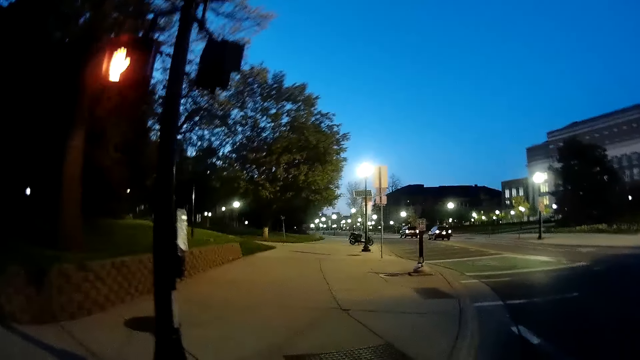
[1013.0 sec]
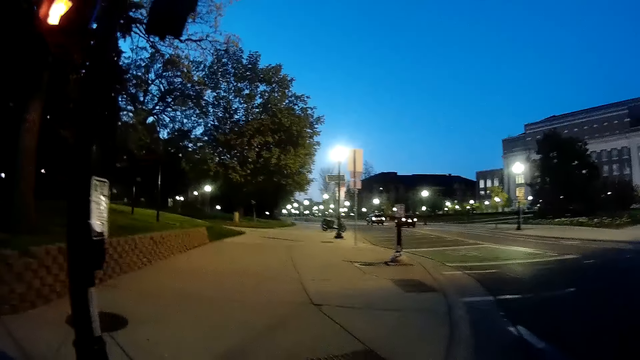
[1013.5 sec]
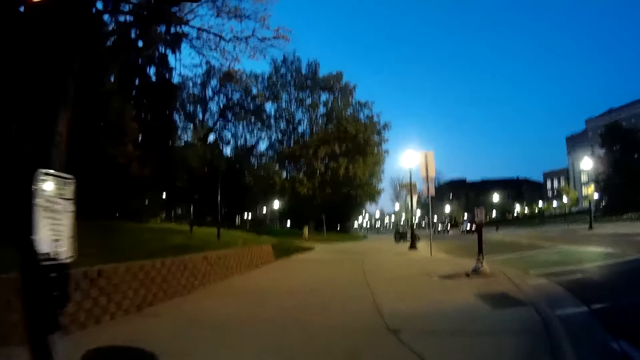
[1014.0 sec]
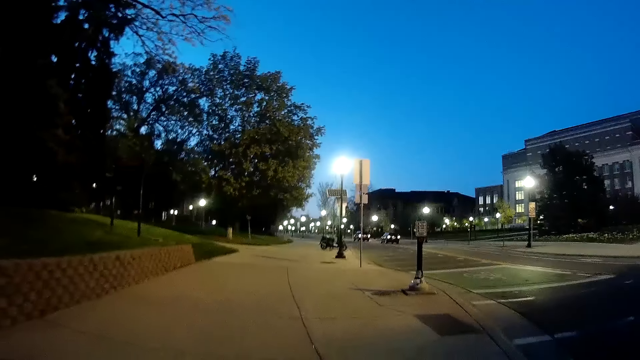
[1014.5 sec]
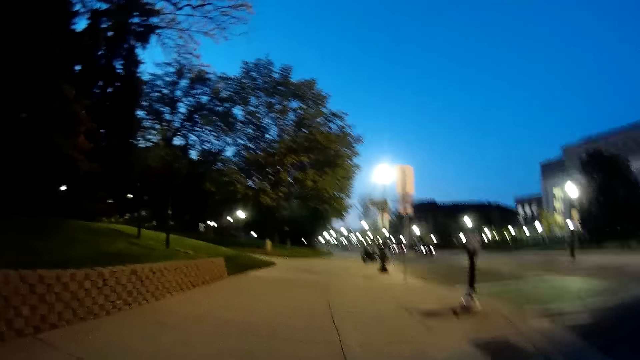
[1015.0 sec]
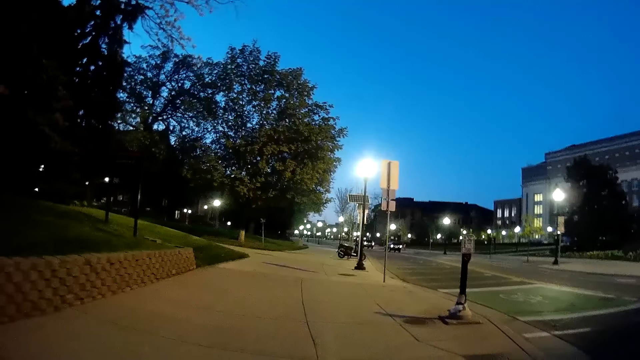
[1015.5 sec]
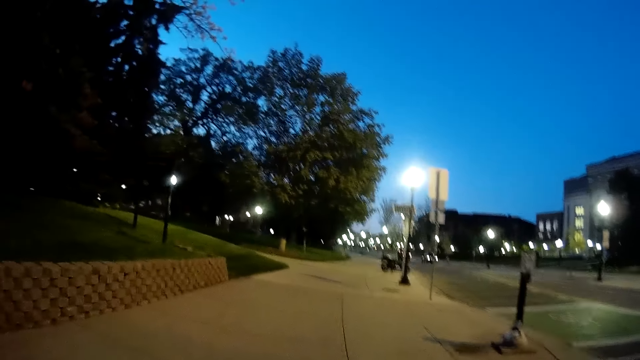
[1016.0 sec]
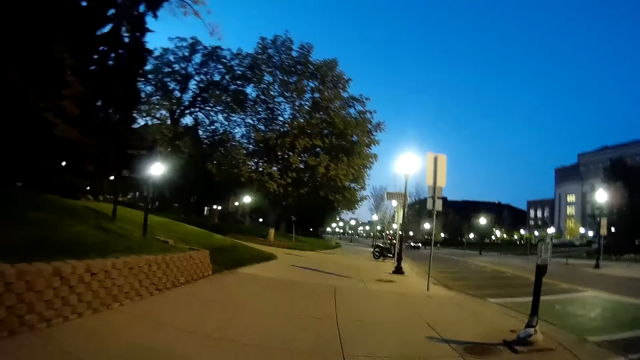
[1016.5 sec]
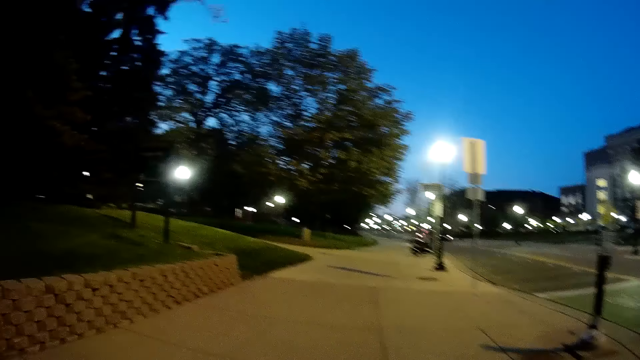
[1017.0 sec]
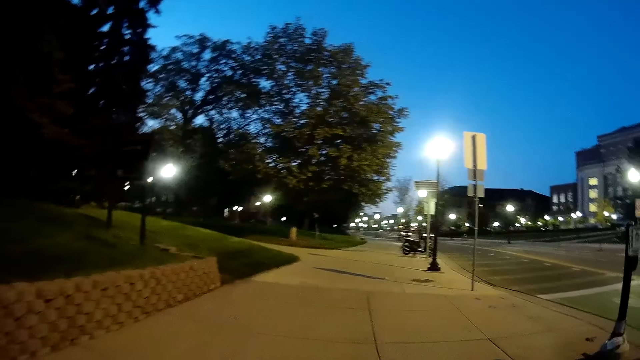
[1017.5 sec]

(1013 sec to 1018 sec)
The camera wearer walks on a sidewalk.

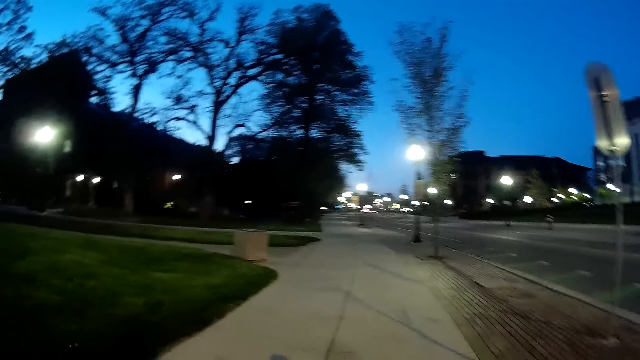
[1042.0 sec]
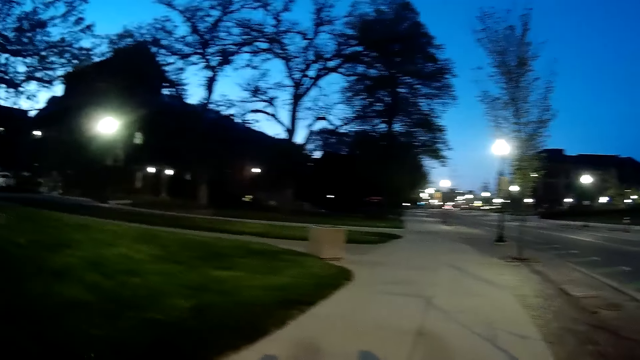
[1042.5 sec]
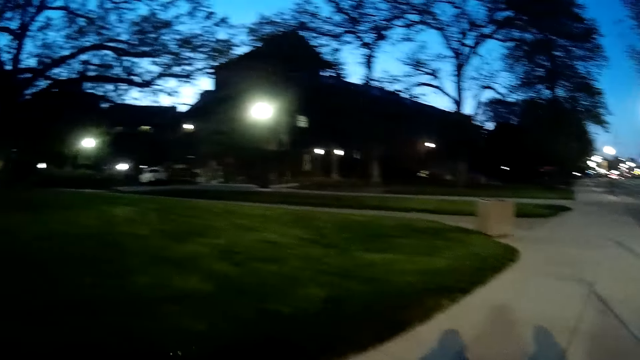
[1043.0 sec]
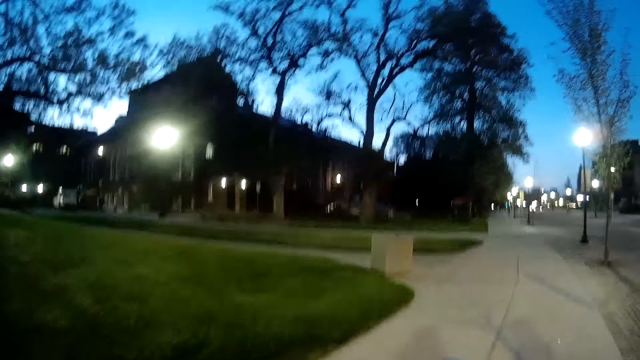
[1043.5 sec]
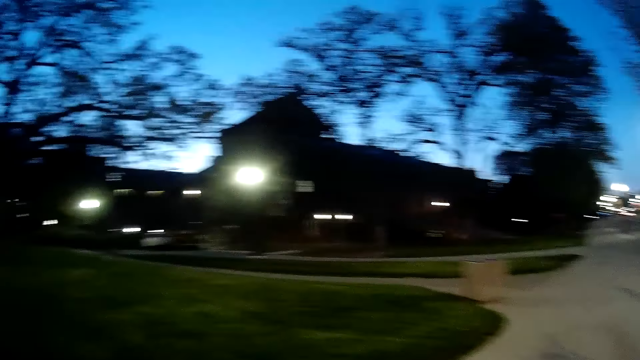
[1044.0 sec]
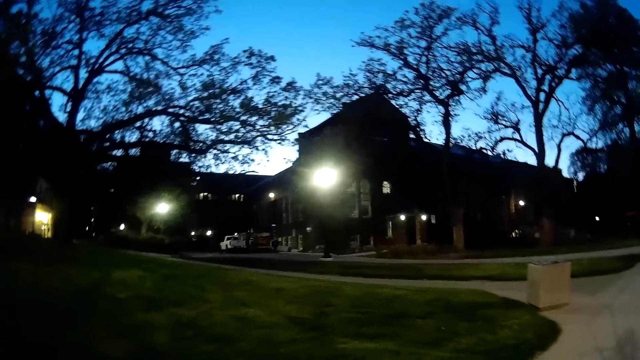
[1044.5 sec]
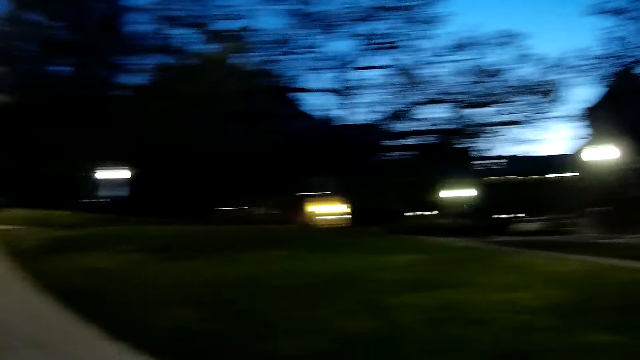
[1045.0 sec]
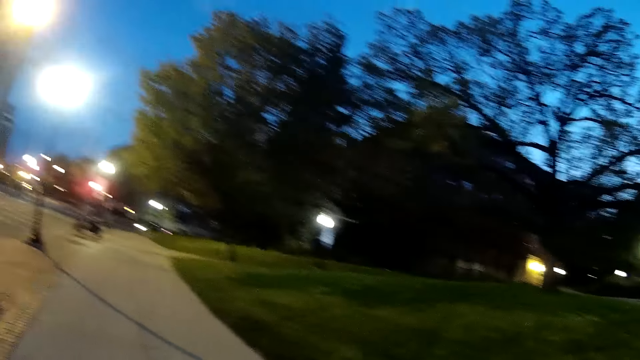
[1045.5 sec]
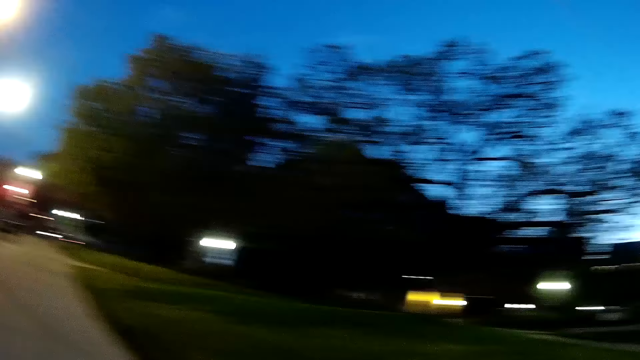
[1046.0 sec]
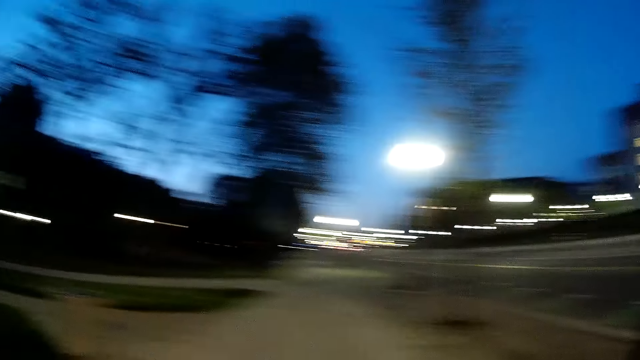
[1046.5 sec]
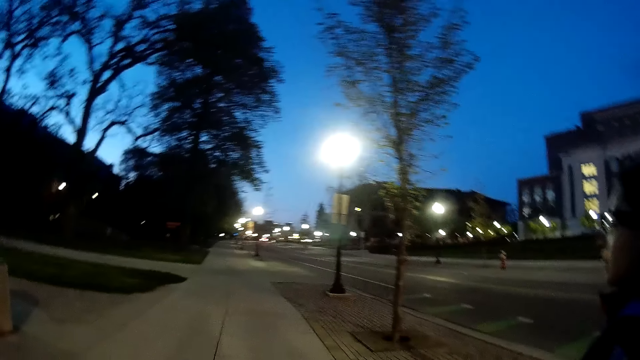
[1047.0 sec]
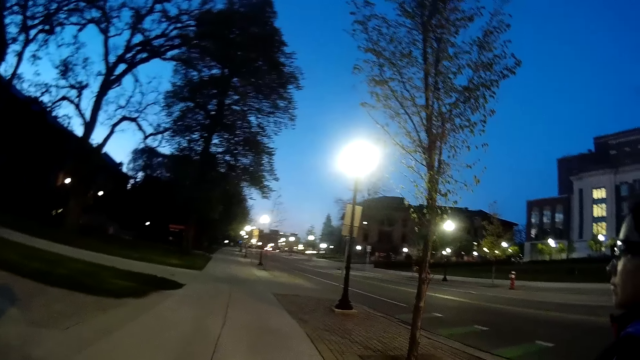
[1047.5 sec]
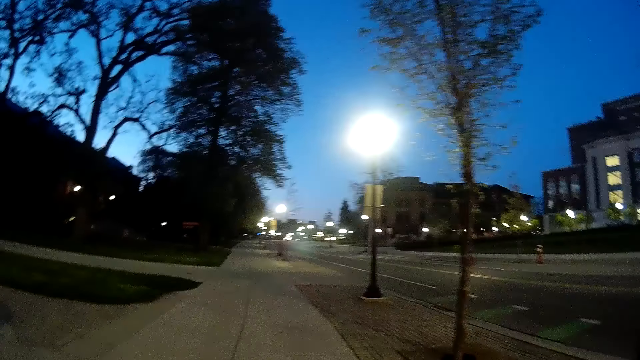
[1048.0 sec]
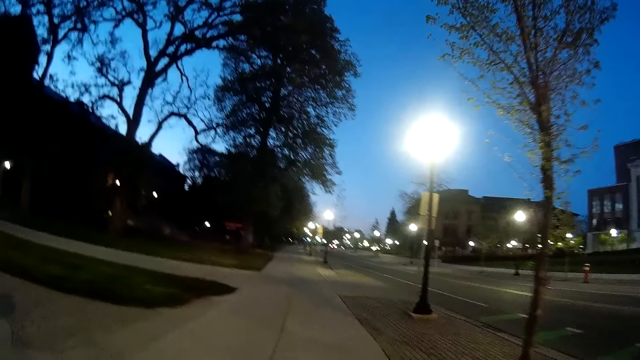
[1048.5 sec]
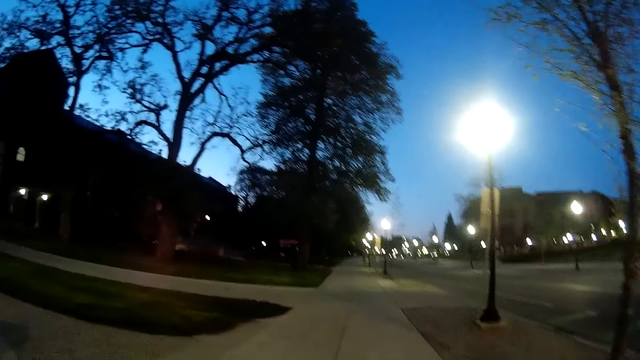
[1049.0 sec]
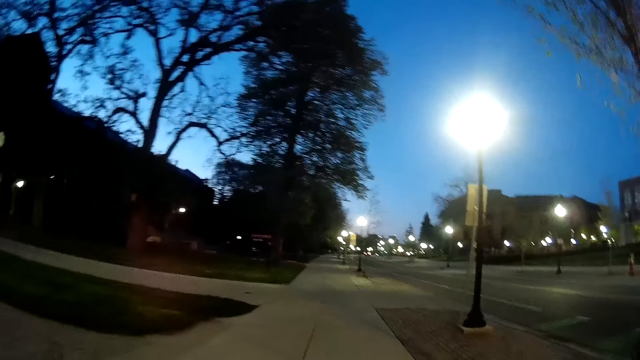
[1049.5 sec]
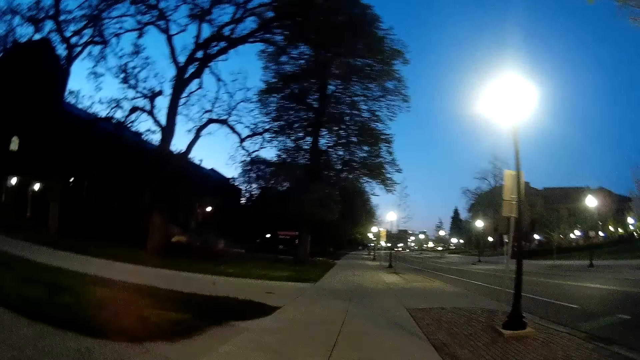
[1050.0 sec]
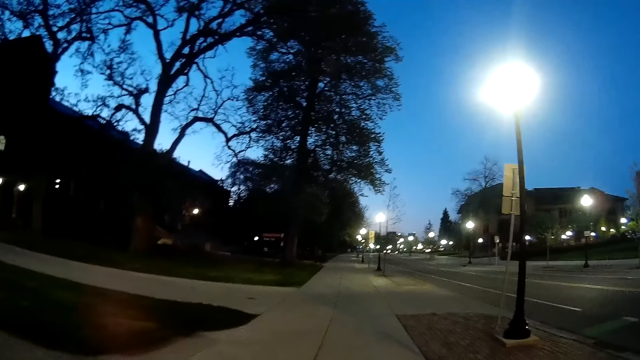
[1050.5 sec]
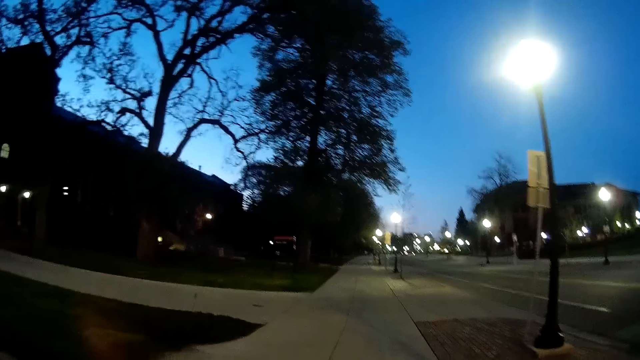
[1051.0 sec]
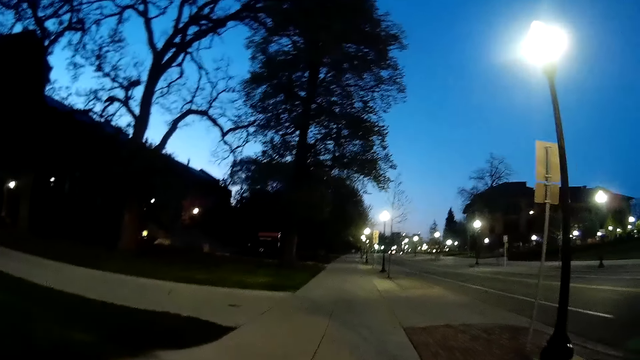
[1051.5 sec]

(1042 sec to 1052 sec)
The camera wearer looks around. The woman walks on the sidewalk.

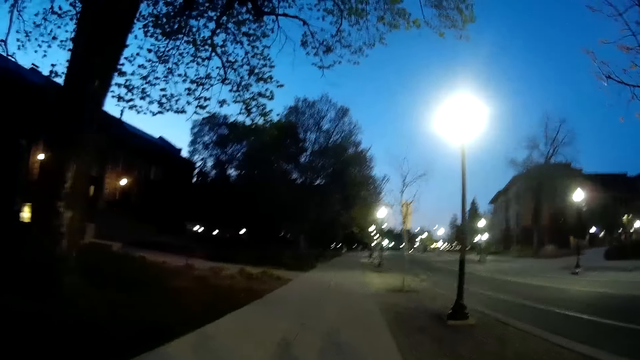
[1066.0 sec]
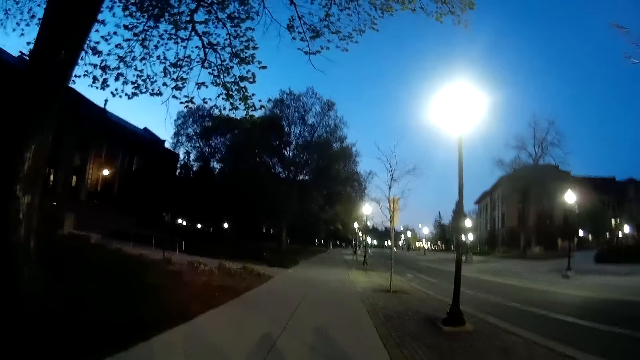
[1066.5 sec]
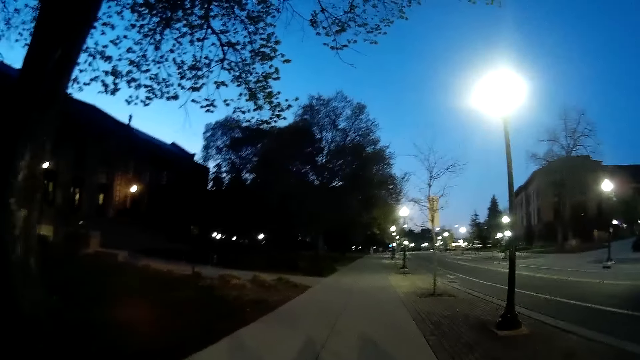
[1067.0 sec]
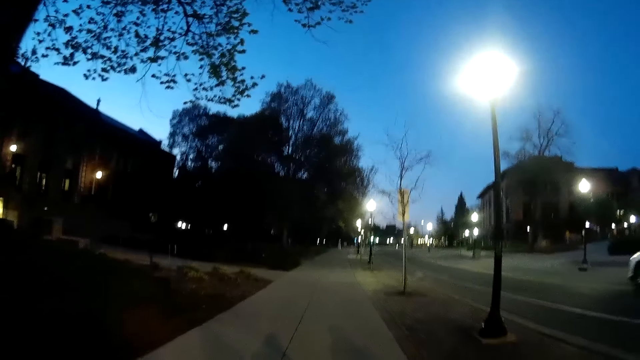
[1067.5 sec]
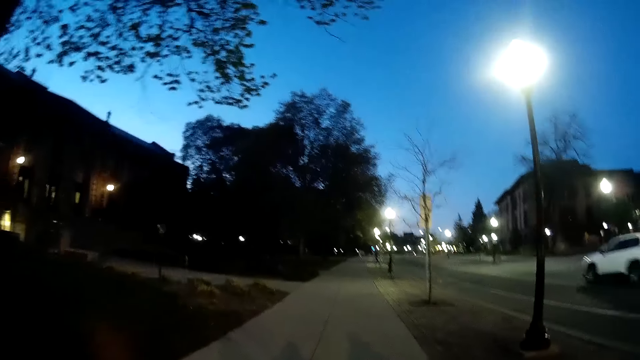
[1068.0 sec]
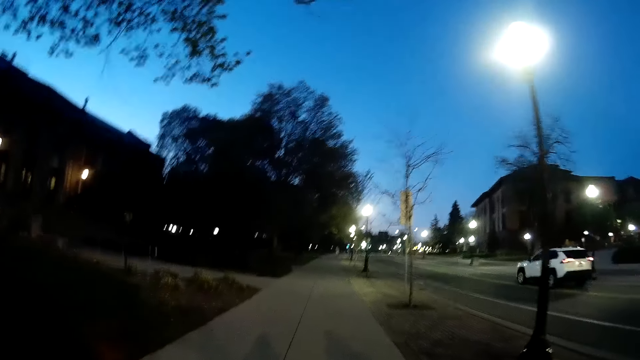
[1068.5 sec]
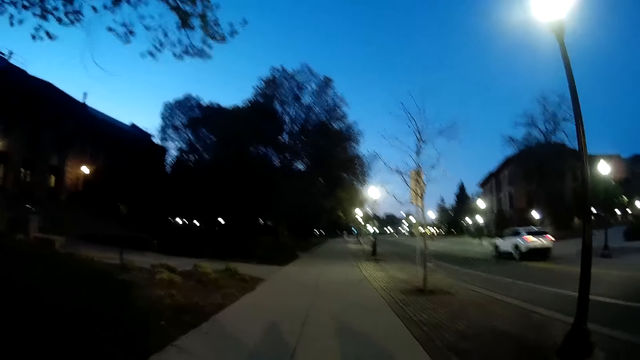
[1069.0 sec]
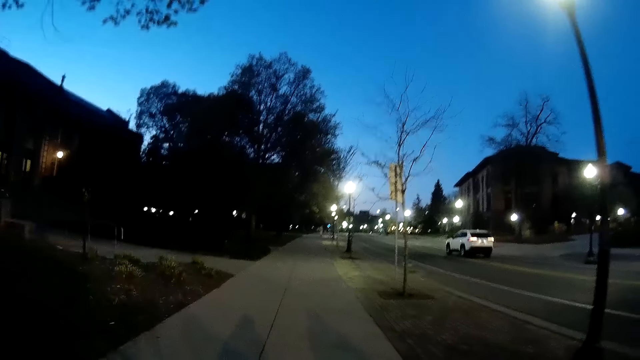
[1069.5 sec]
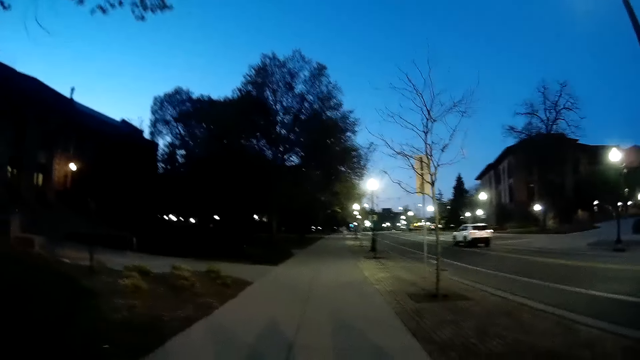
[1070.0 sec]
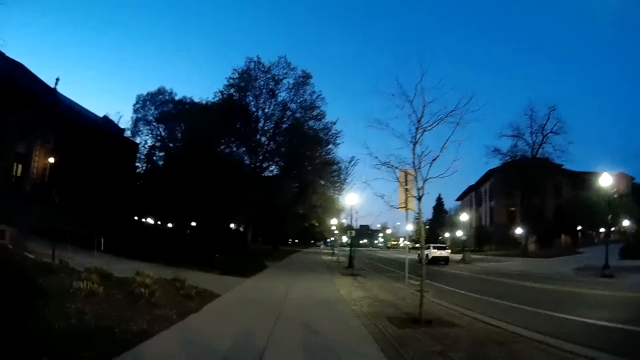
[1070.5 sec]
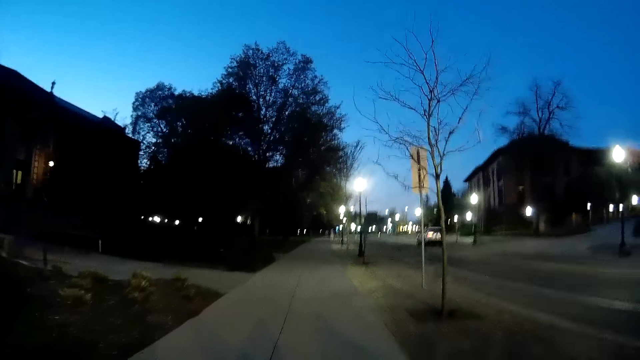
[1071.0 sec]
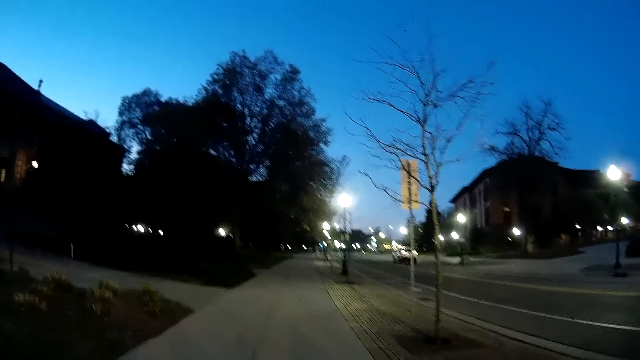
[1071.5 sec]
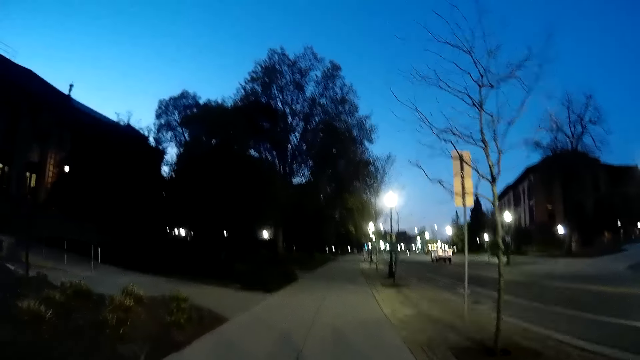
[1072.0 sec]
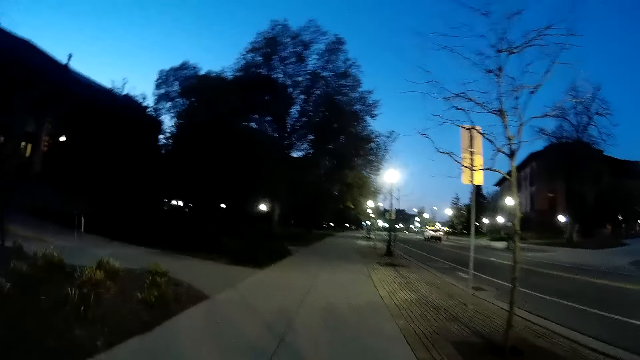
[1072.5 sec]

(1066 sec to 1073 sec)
A white SUV drives past the camera wearer on the road.
